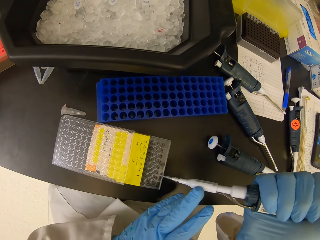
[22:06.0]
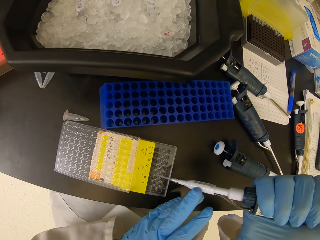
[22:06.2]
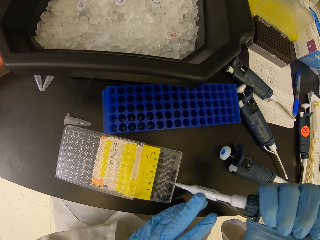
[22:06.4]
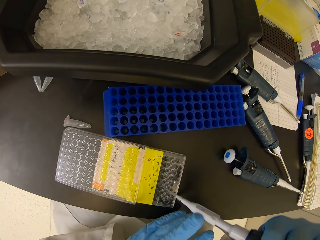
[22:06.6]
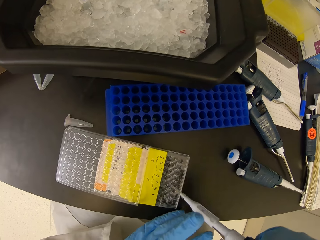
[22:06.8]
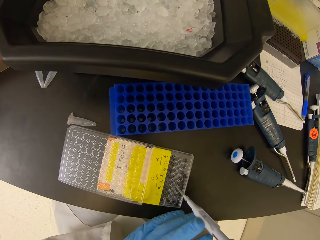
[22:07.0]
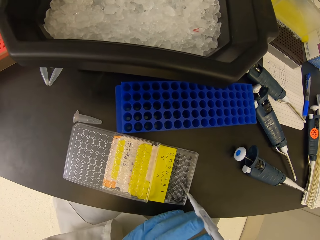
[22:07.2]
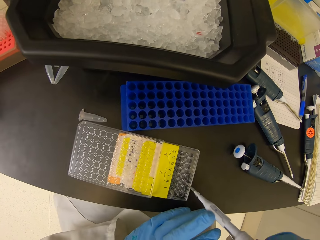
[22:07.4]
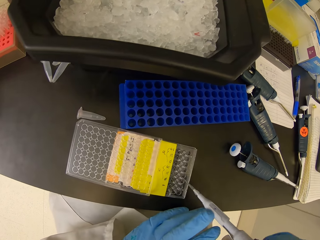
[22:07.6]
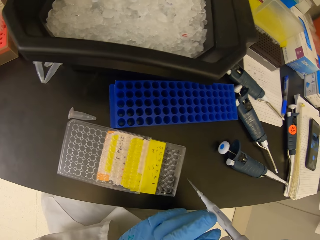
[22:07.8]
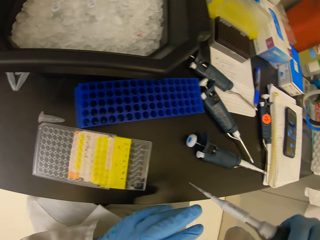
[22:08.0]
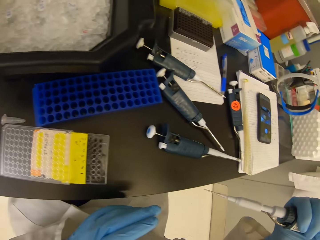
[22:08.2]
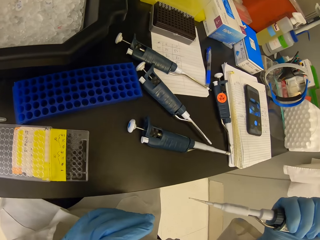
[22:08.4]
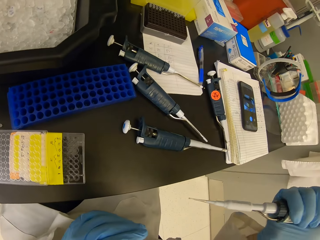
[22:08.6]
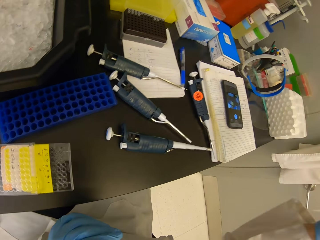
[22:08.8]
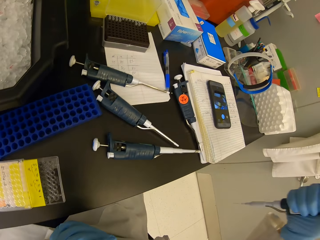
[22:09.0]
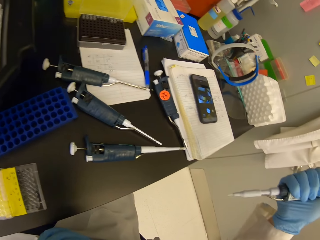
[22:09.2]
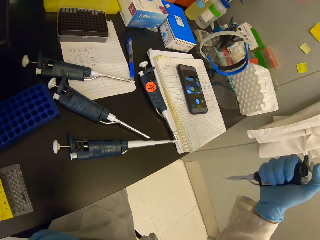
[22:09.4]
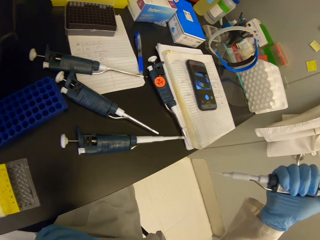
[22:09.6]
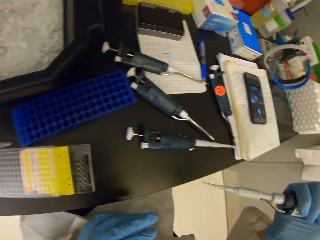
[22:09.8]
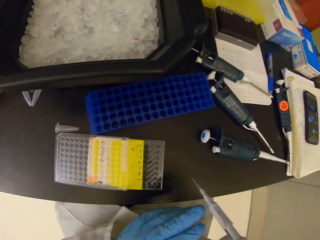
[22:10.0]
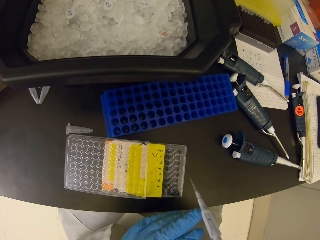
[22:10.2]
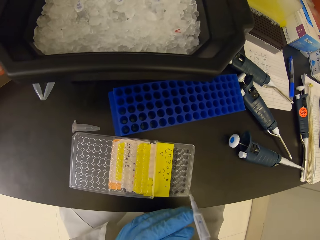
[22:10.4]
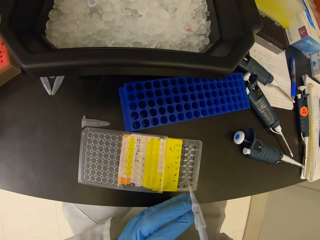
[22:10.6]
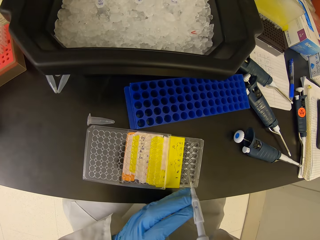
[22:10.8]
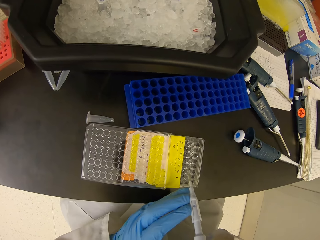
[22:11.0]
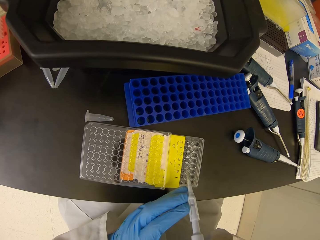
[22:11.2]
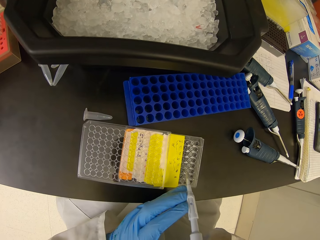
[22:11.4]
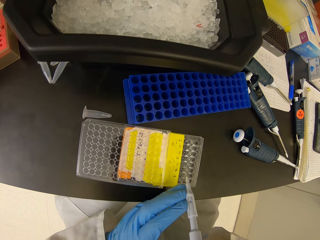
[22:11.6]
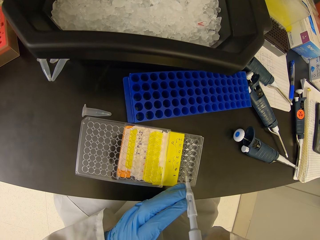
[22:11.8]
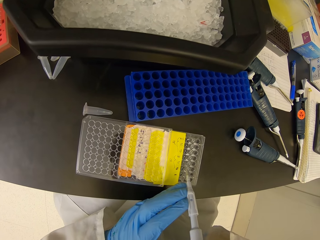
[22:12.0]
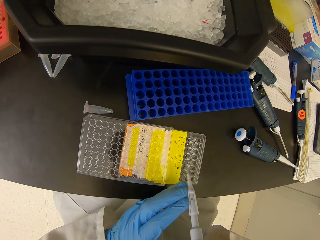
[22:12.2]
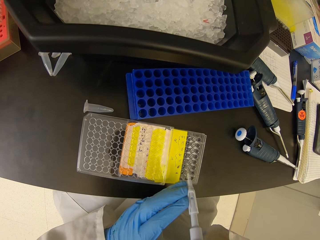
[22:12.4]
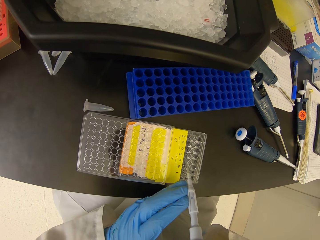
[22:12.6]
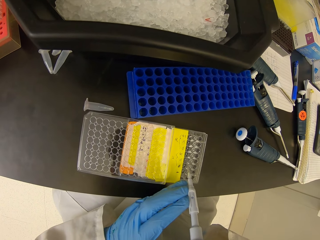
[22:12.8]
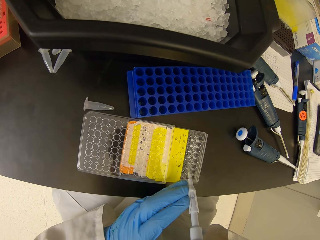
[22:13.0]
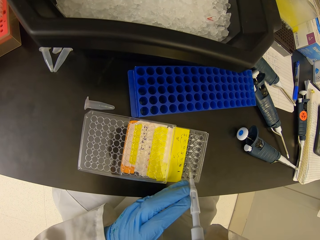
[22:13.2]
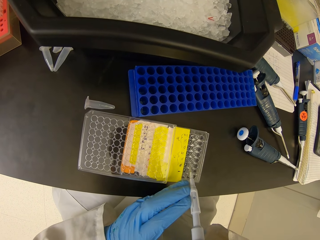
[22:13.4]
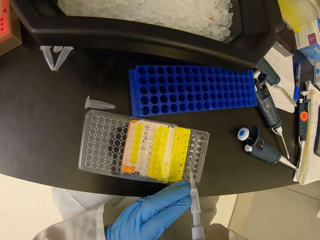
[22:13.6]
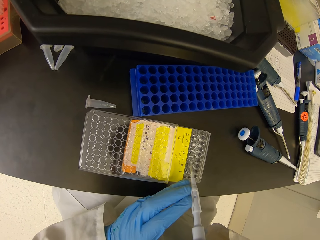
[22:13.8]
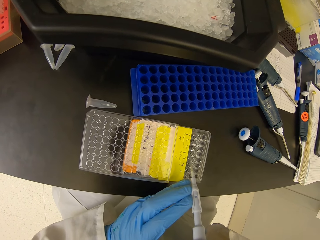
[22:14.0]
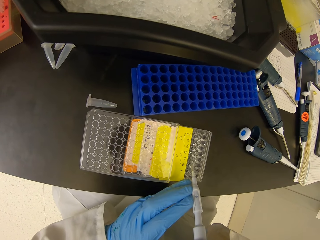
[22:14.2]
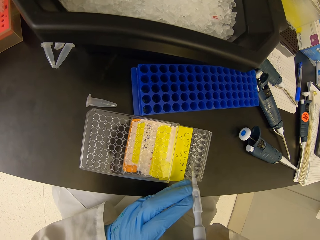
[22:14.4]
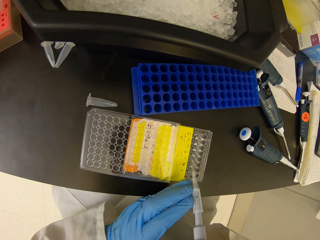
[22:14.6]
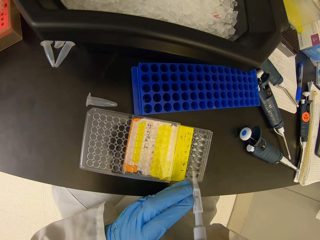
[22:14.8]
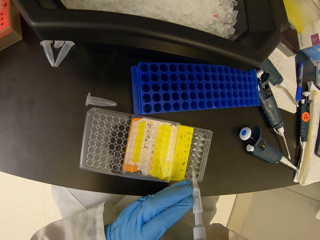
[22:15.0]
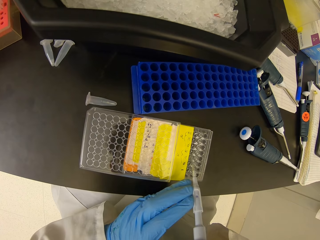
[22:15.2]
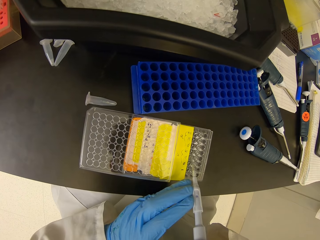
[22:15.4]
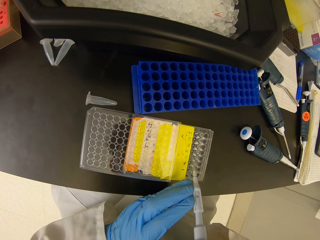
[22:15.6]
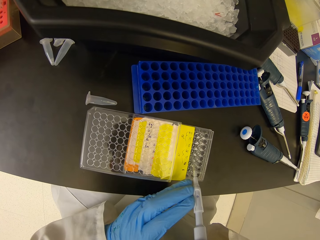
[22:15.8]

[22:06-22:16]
The camera wearer shakes the micropipette. They insert the micropipette on the nest pipette tips. They suck solution from the multi well plate.

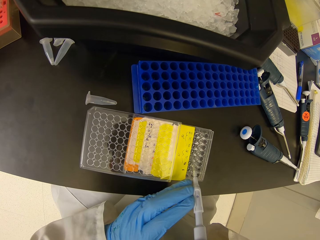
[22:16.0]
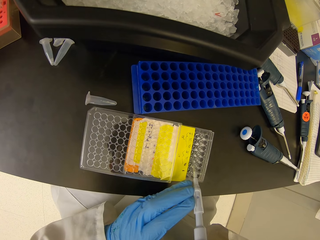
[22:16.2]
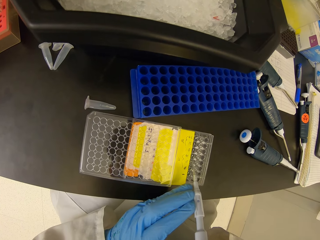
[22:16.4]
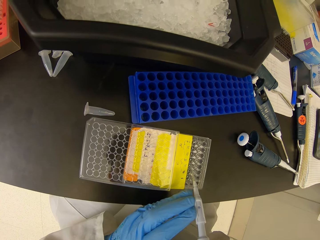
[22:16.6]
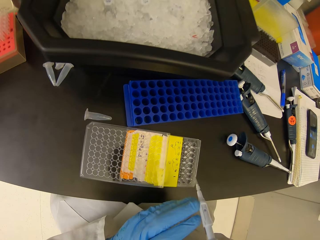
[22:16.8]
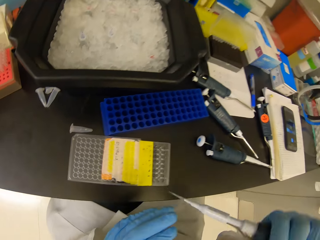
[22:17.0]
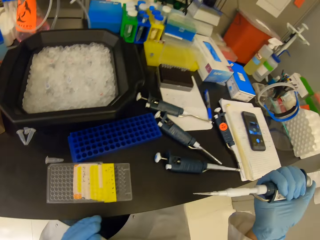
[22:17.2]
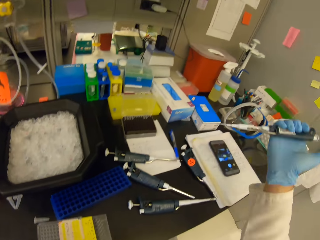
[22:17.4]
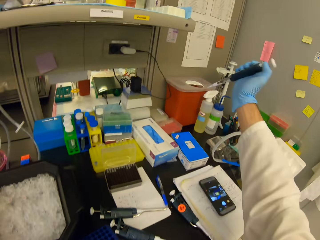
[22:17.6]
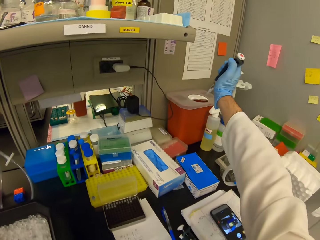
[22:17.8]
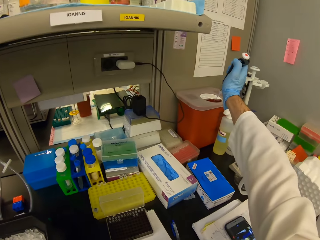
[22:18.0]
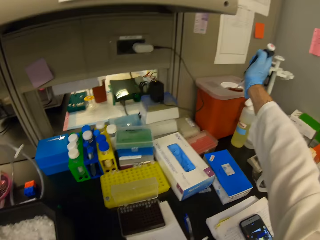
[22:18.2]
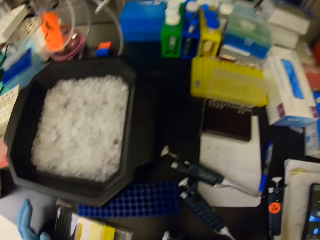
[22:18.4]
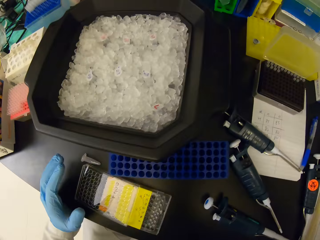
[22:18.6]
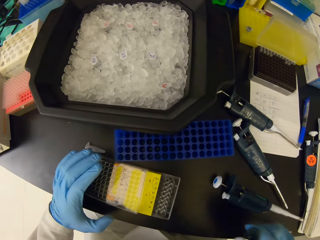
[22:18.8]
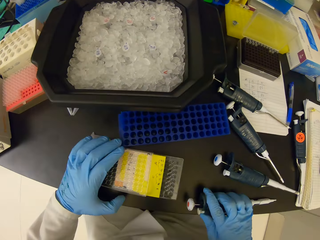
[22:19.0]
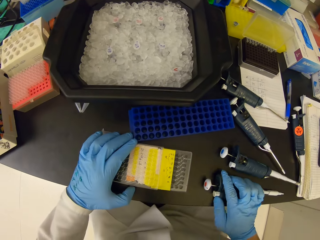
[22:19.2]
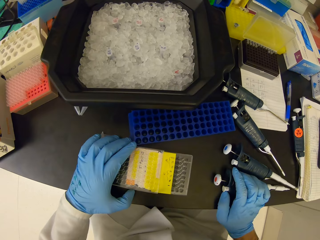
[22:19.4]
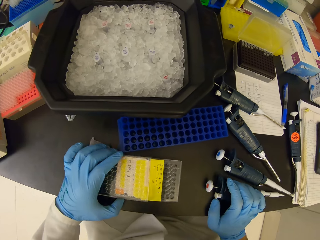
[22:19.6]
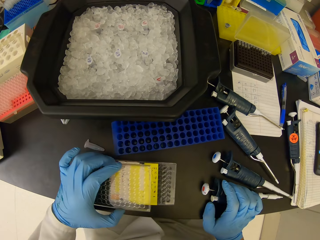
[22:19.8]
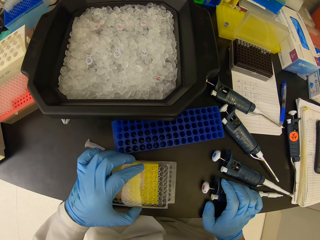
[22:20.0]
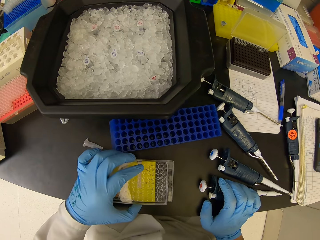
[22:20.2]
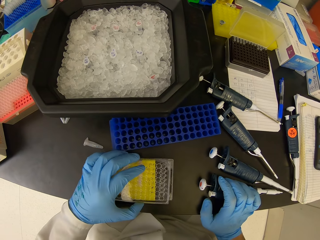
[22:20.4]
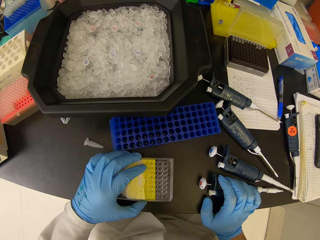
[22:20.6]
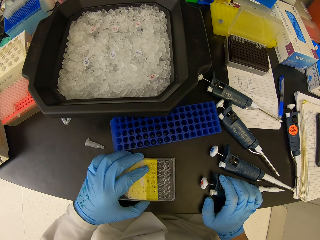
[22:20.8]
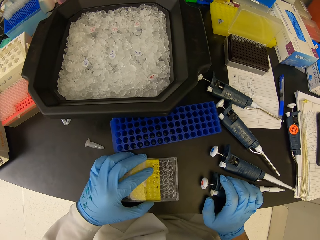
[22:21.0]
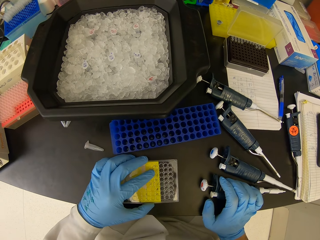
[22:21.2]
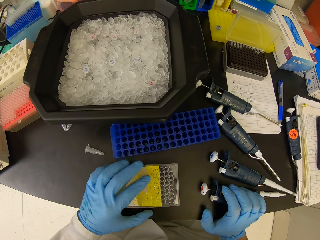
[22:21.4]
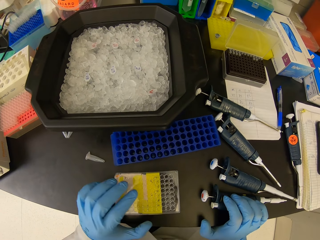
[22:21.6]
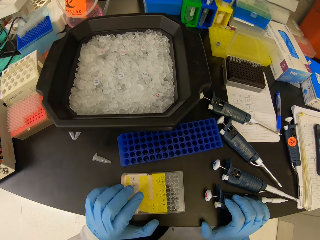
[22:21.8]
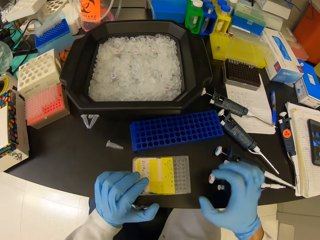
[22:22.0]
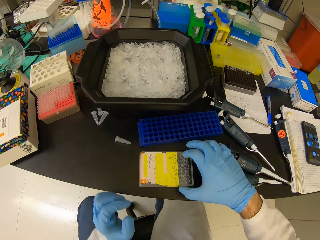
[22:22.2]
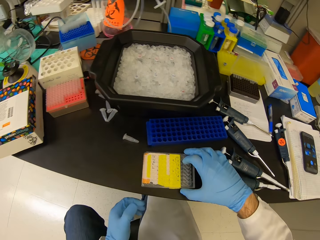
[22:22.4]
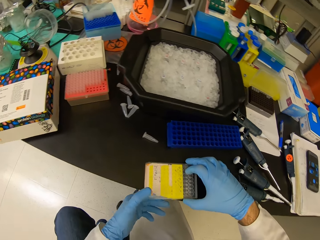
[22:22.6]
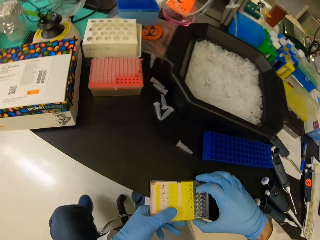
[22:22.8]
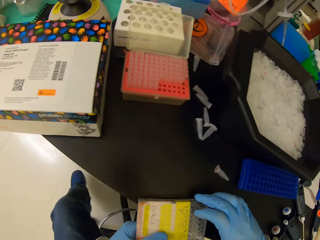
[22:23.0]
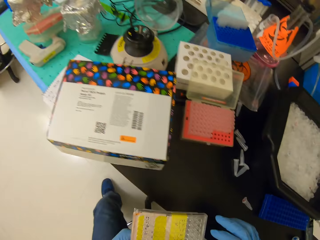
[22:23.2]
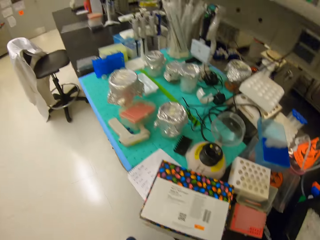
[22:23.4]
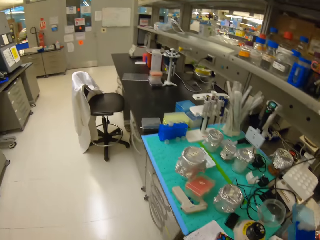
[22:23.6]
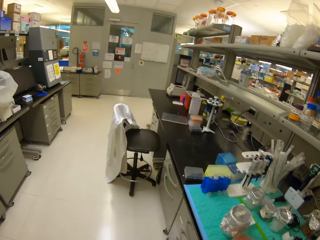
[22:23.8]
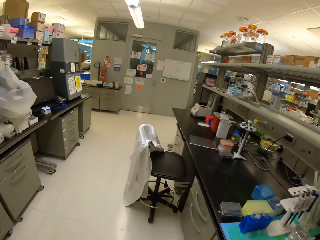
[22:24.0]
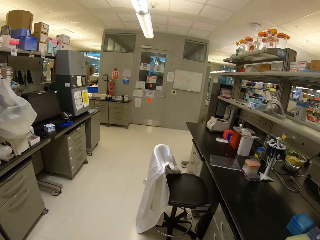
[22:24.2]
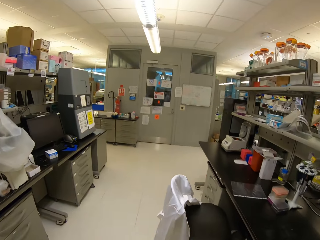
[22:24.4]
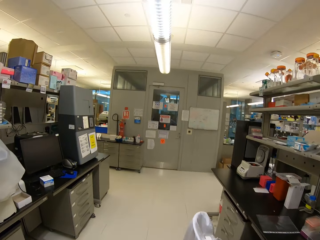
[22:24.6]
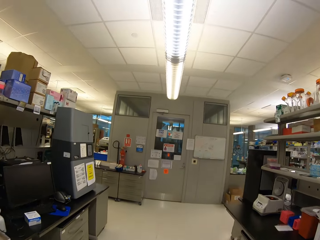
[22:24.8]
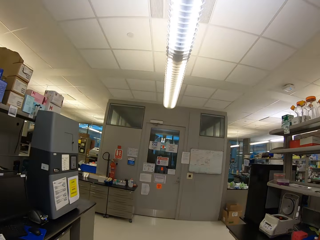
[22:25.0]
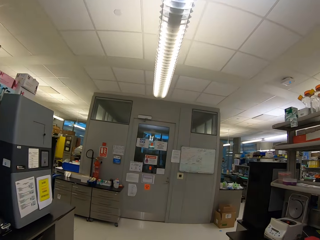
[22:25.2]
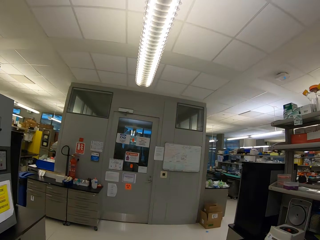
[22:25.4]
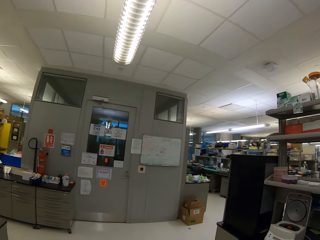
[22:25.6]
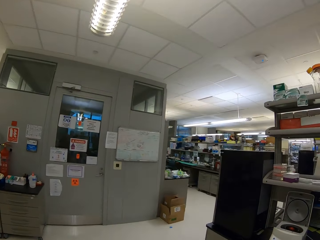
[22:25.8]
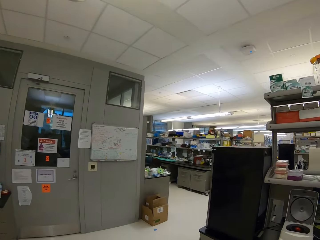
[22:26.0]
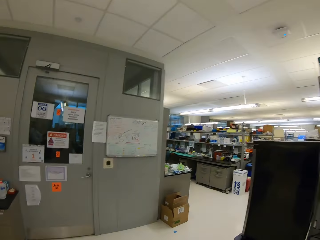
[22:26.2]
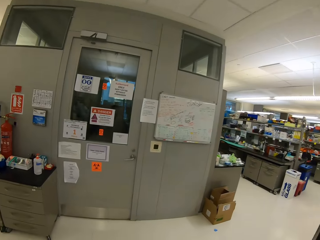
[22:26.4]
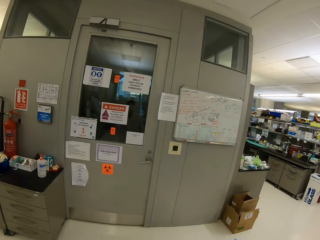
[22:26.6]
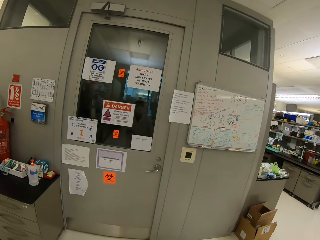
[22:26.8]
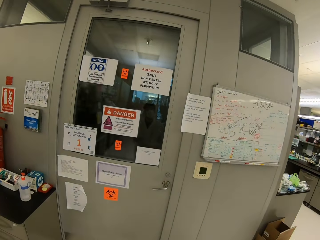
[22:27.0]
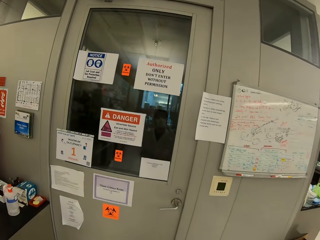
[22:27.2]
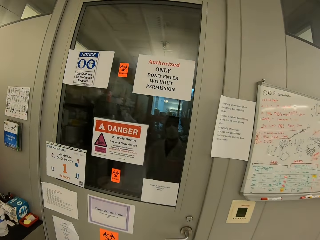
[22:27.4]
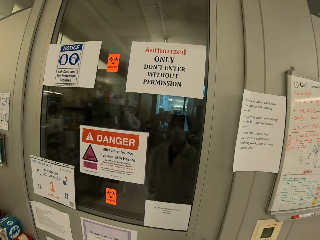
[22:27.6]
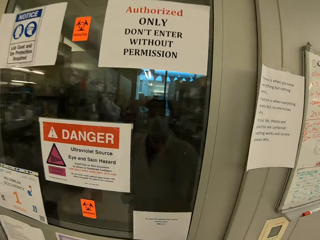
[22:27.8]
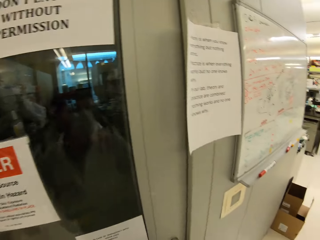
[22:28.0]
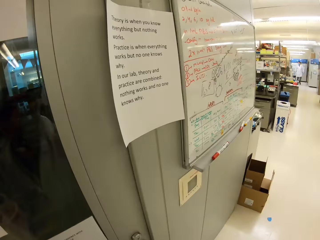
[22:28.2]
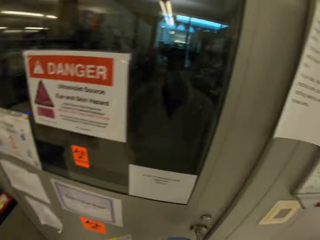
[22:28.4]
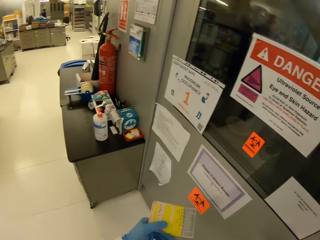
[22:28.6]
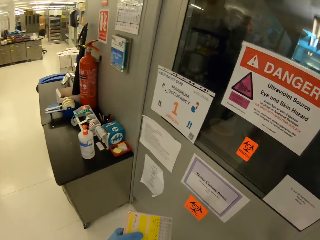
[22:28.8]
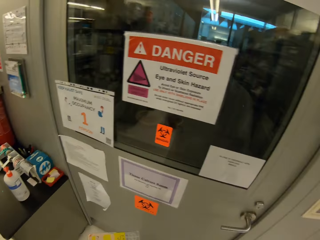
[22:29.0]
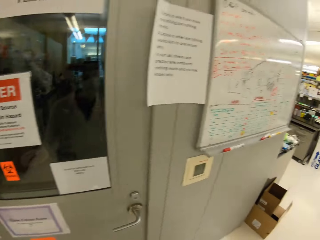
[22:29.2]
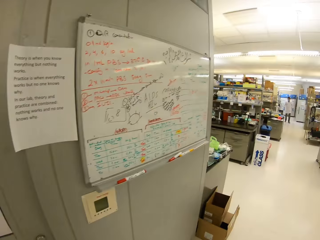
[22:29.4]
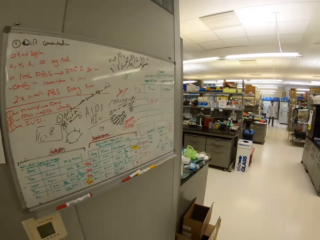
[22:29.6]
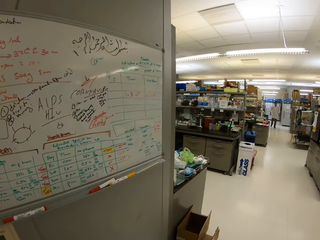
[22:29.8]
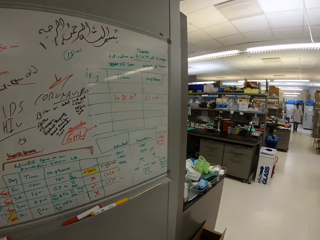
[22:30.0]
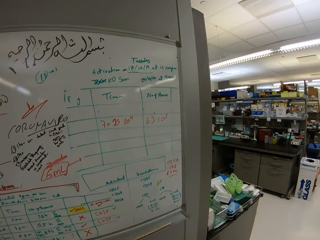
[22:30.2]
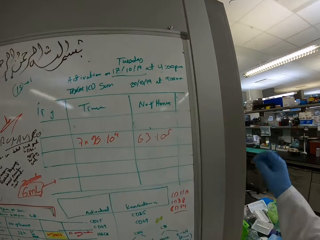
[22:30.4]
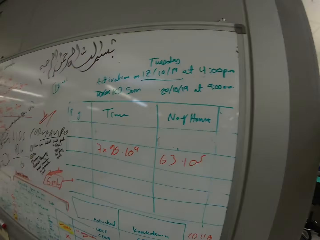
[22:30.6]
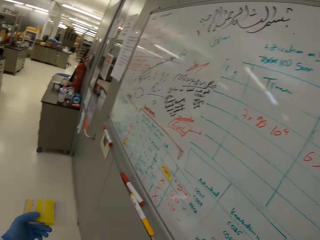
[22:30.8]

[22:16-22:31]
The camera wearer throws the dropper pipette in the plastic bin. They place the micropipette on the counter top, close the multi well plate and close the nest pipette tips. They carry the nest pipette tips and carry the multi well plate. They walk away. They move around. They look around. They walk to the shift board.
